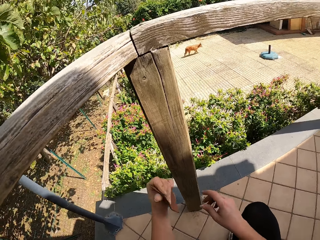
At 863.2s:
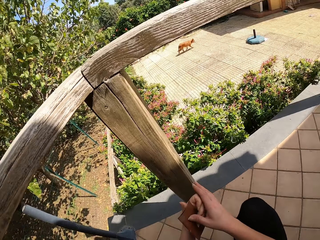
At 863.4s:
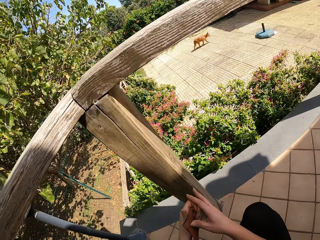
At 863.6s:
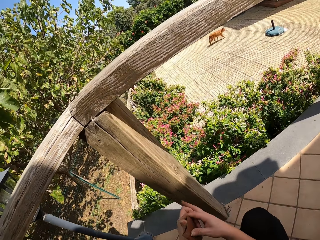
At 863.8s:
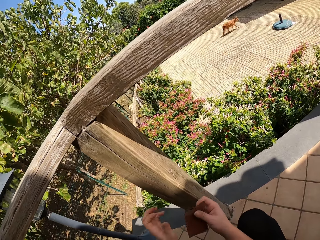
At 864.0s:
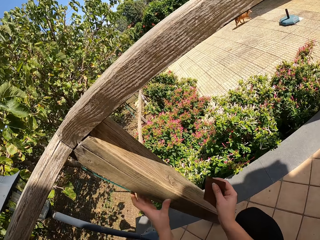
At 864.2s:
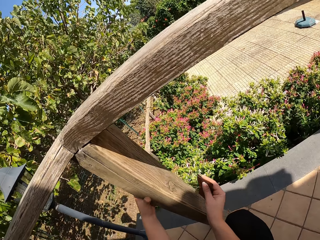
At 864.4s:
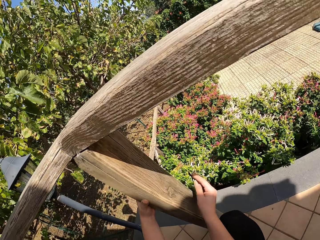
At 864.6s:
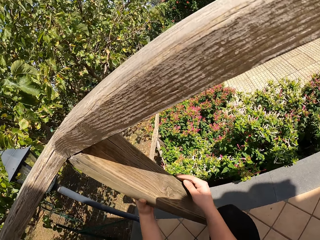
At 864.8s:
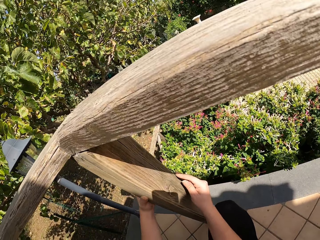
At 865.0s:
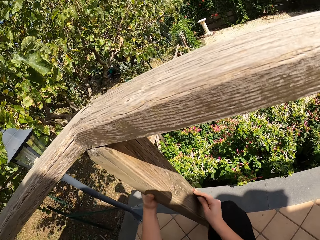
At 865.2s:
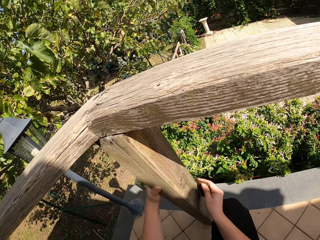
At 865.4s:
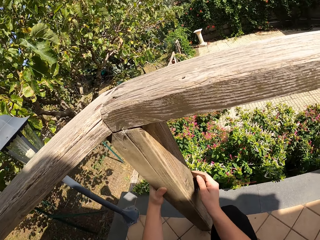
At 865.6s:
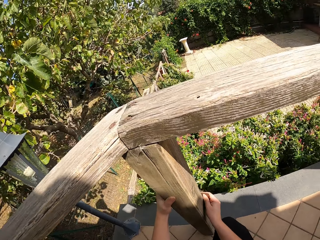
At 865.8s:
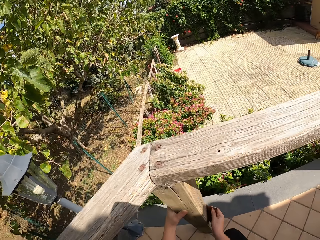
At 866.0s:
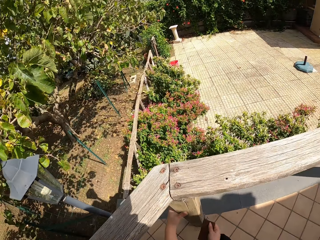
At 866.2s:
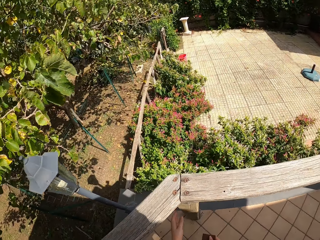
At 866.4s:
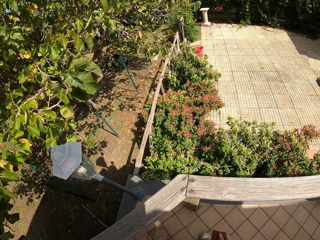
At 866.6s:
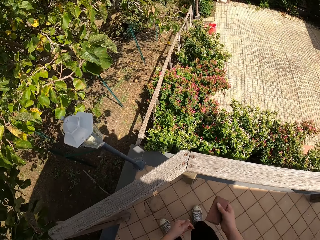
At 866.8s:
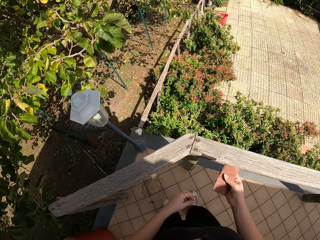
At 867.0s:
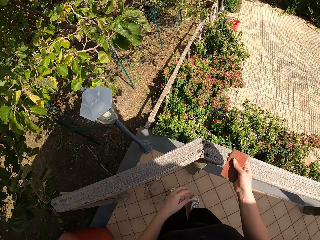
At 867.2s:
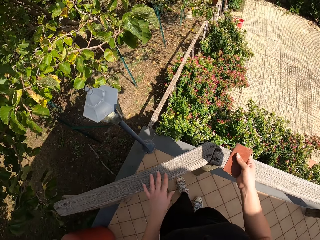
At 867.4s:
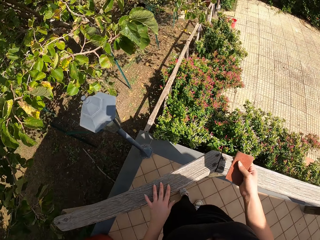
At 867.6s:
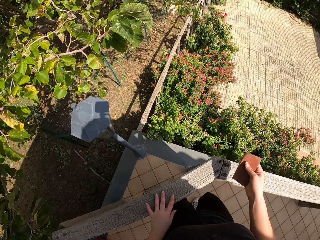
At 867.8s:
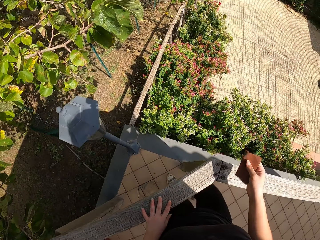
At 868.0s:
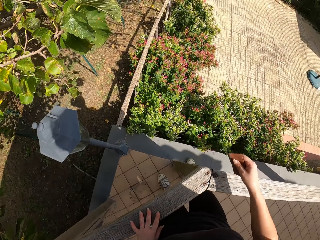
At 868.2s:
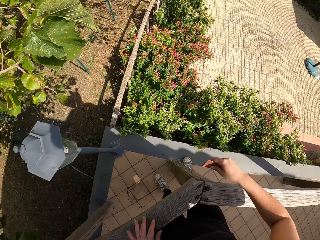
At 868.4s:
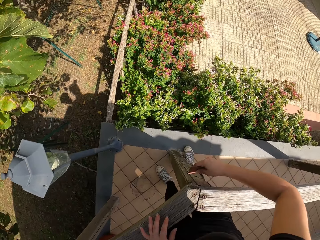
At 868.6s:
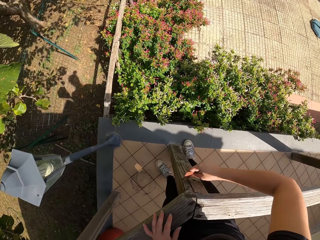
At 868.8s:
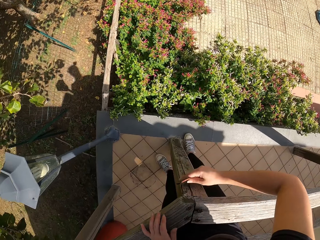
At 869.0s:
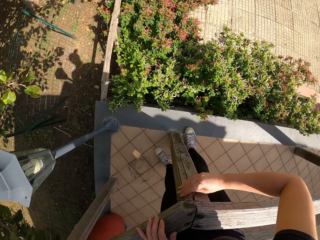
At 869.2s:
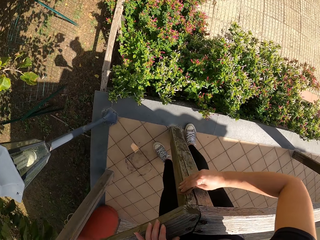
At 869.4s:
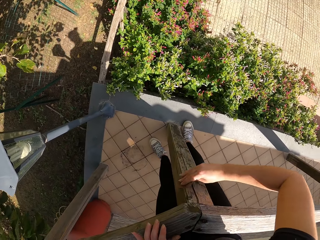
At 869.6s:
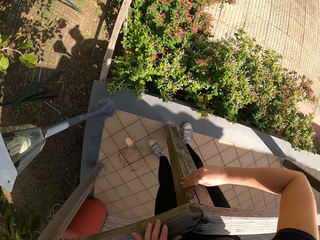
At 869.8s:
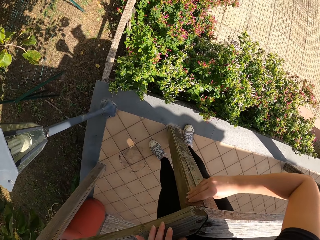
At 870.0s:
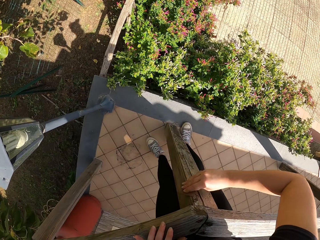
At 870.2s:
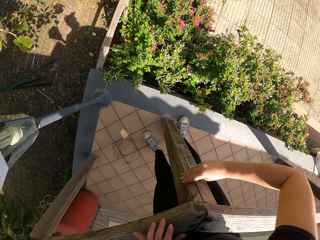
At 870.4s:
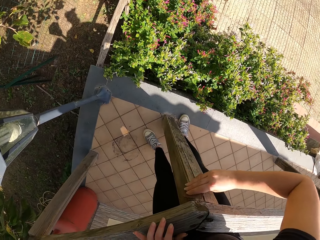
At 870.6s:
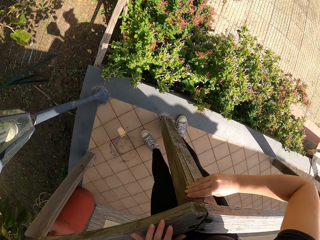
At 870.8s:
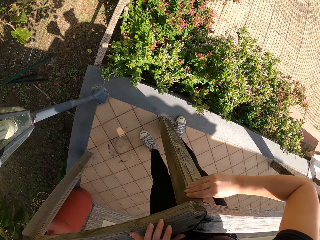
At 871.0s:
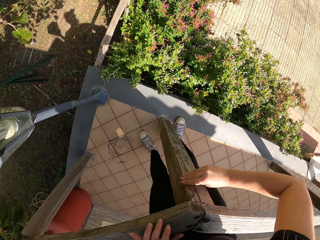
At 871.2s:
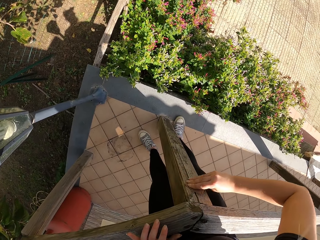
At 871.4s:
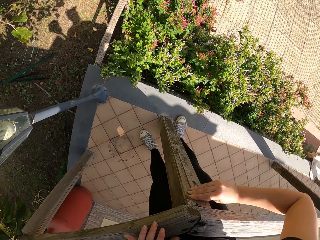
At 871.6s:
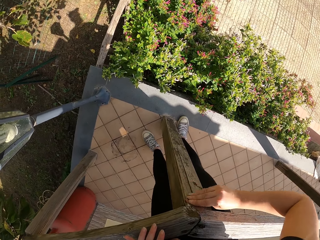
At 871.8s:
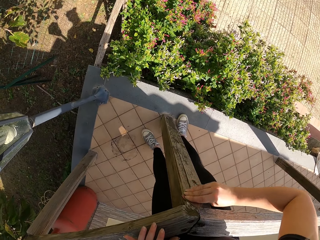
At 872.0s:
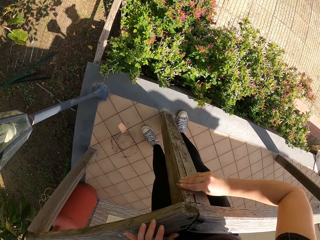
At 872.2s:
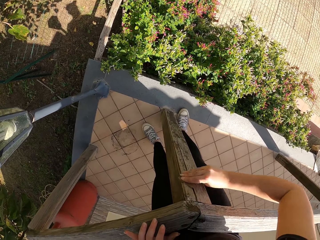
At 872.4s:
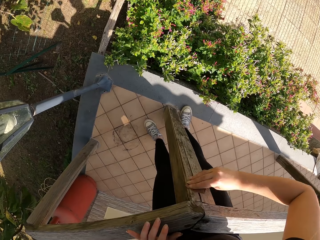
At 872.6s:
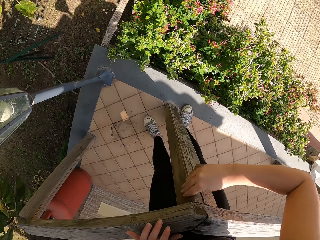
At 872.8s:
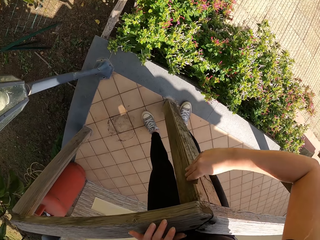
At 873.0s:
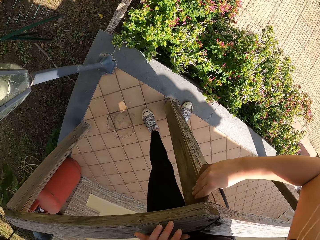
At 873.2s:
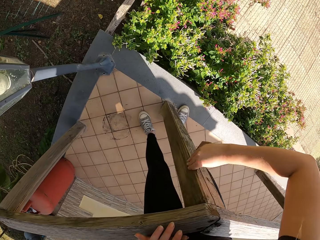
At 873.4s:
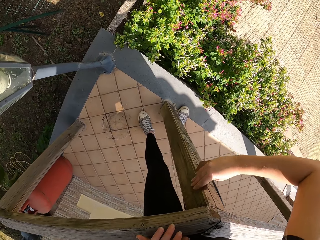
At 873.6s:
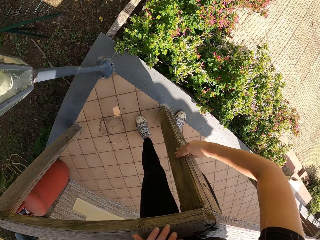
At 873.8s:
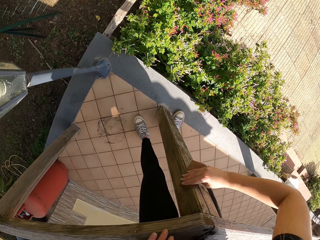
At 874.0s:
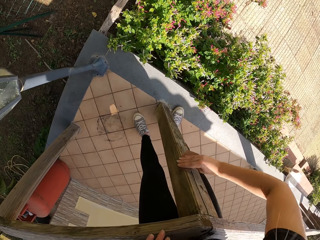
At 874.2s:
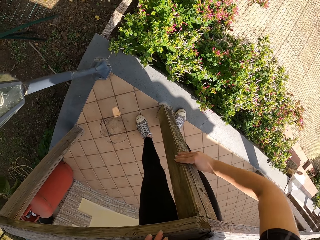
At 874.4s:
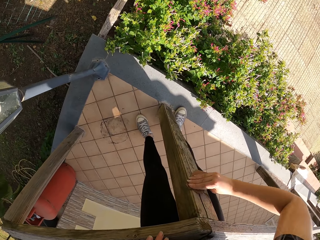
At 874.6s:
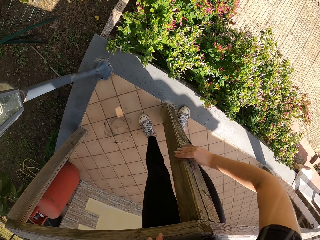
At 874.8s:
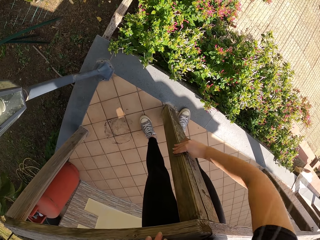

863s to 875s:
The camera wearer stops scrubbing the frame of wood. She switches the sandpaper from her left to right hand. She continues smoothening the wood with the sandpaper. She stops scrubbing the frame of wood. She stands up. She continues smoothening the wood with the sandpaper.

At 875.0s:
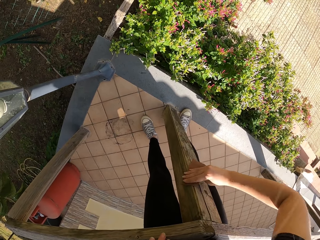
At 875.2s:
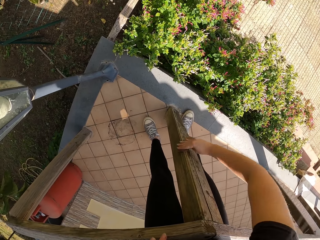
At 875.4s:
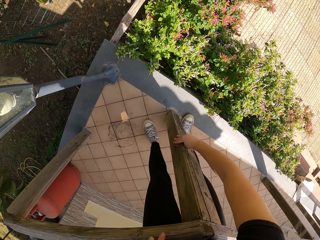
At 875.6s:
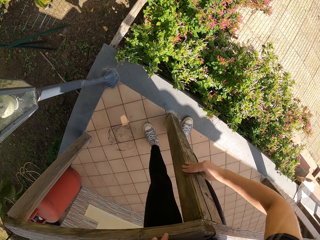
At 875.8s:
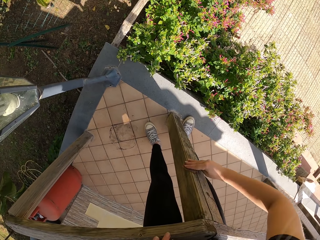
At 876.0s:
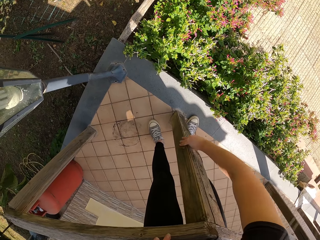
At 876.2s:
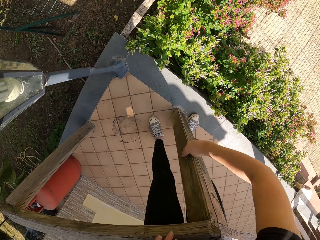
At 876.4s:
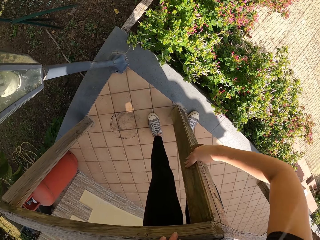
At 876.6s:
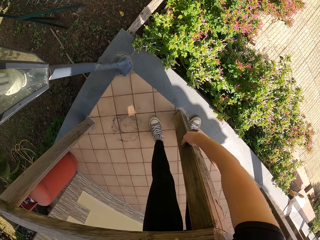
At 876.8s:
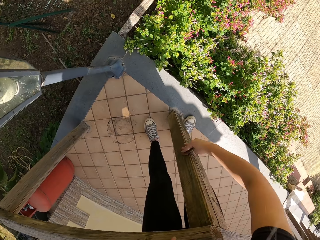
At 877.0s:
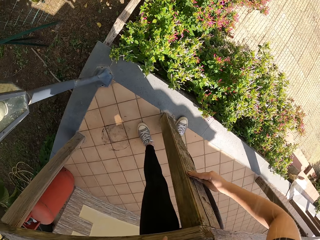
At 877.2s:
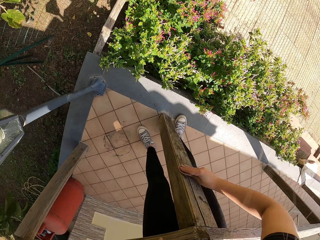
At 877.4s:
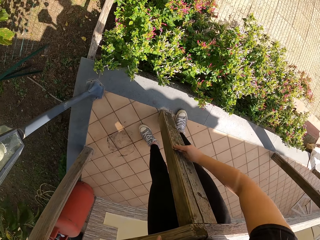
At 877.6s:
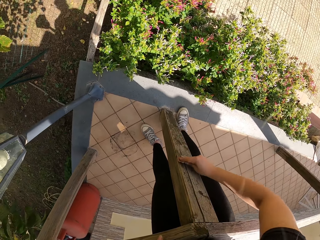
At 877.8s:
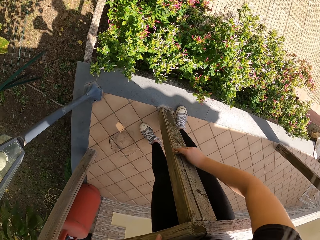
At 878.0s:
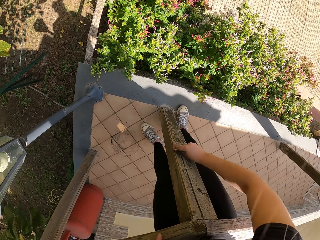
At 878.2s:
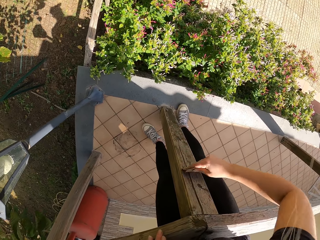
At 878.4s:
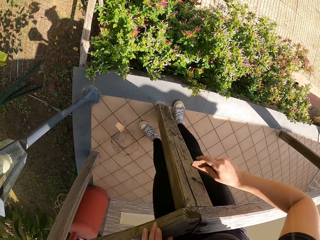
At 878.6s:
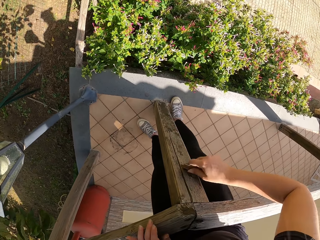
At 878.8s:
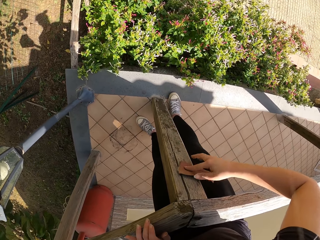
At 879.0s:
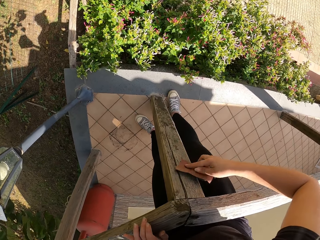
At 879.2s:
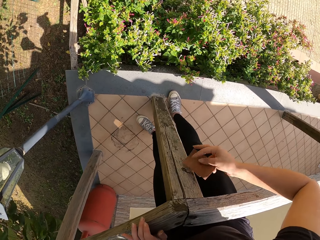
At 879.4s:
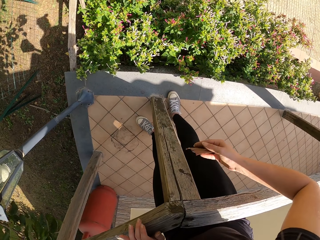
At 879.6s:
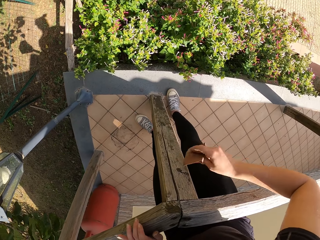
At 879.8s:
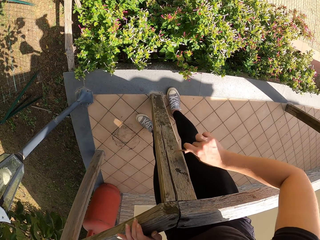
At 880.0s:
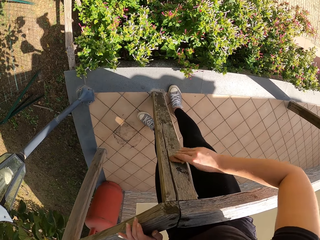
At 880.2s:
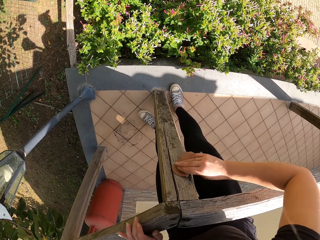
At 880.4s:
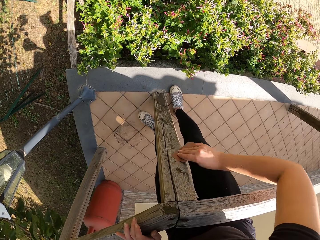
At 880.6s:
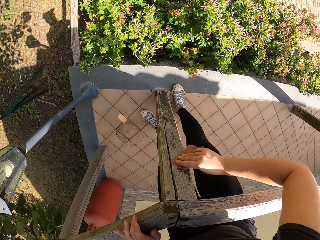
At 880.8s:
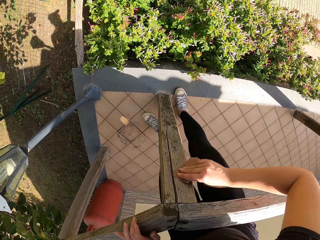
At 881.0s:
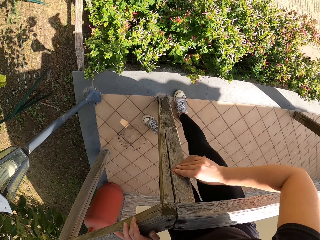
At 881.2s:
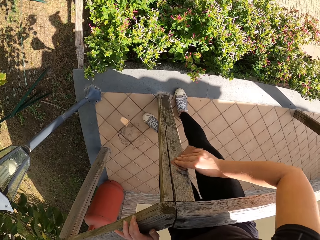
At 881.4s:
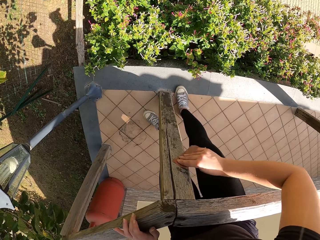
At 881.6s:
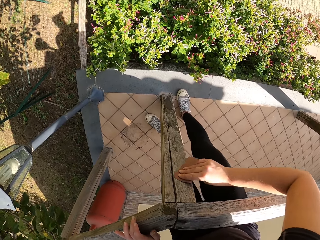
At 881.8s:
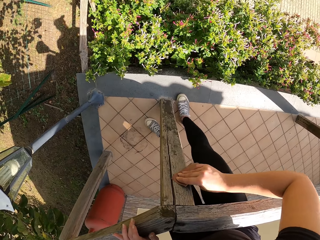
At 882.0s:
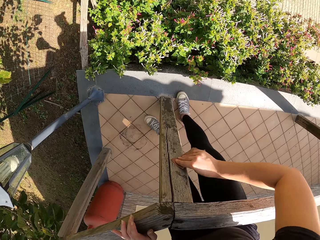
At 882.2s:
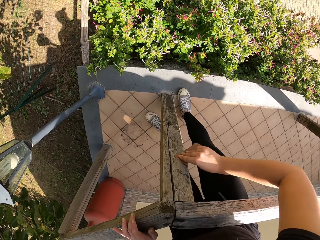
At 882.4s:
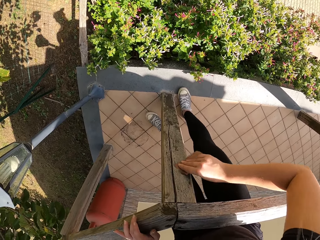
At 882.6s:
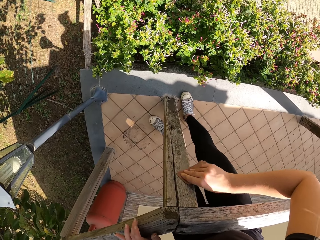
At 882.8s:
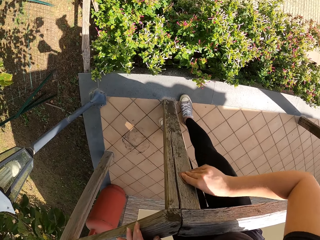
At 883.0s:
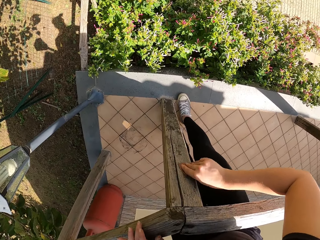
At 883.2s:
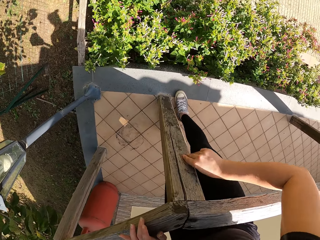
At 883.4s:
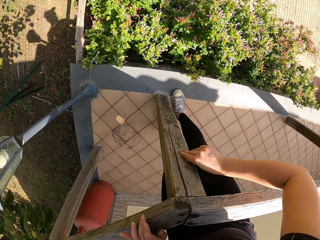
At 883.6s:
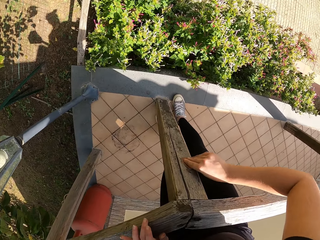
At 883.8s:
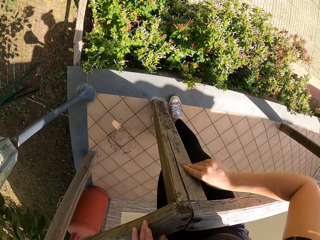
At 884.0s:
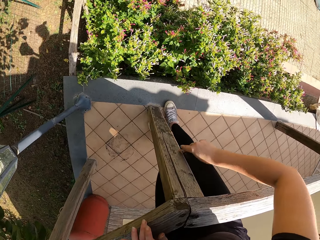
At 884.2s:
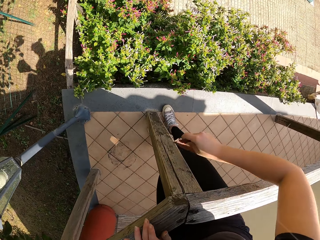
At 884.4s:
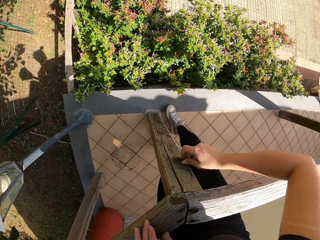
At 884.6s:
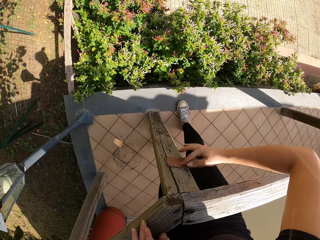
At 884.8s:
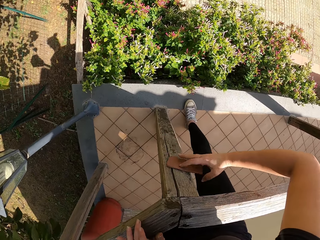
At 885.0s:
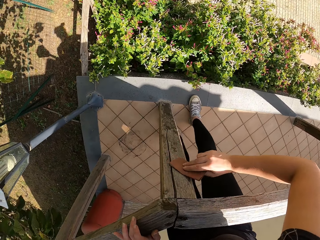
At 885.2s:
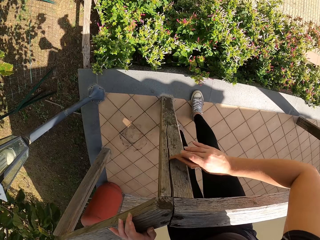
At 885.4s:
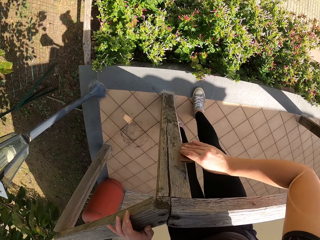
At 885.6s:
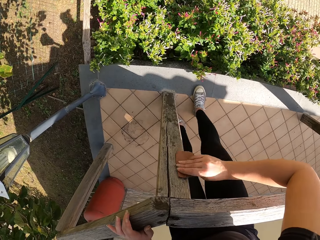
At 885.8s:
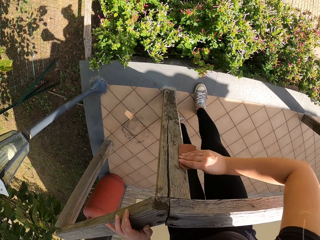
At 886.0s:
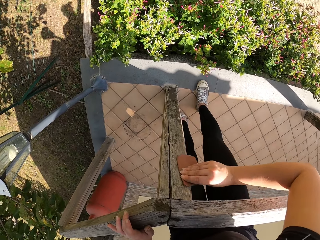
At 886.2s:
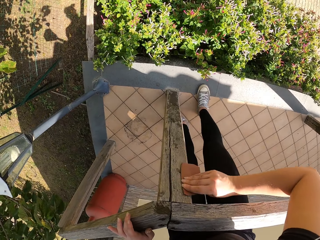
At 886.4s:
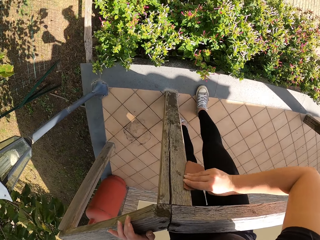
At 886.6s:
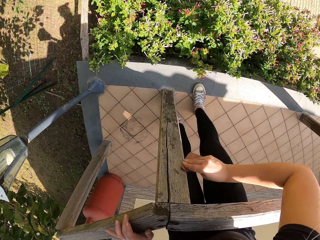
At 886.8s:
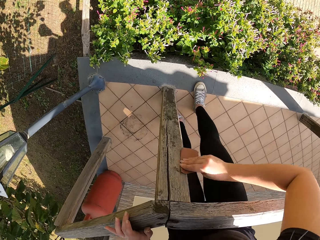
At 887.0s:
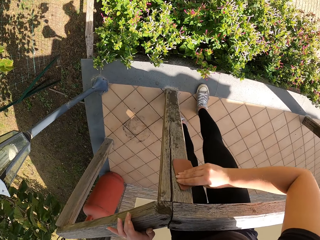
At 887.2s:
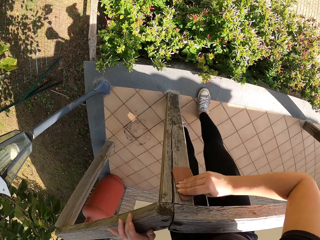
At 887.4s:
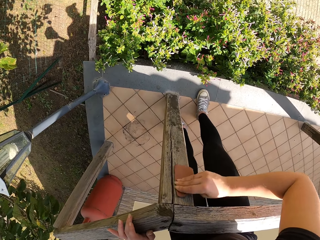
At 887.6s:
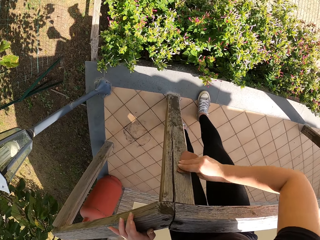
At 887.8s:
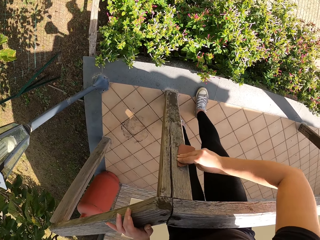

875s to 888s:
The camera wearer stops scrubbing the frame of wood. They adjust handling of the sandpaper. They scrub the frame of wood. They stop scrubbing the frame of wood. They adjust handling of the sandpaper. They scrub the frame of wood.
